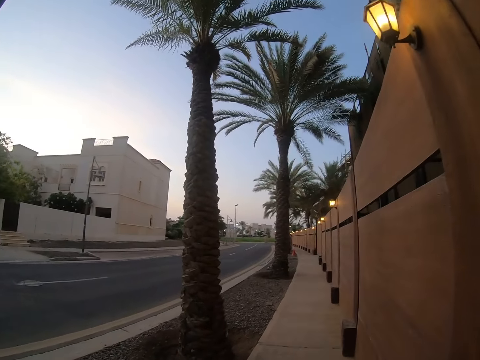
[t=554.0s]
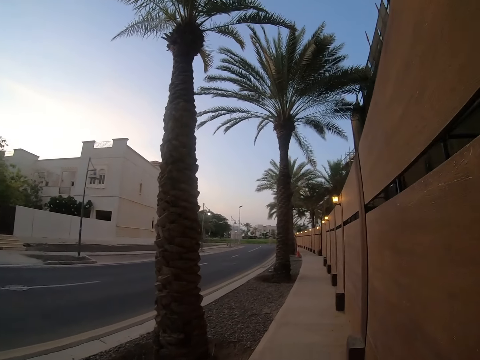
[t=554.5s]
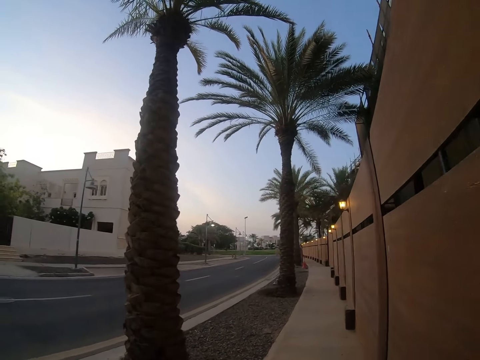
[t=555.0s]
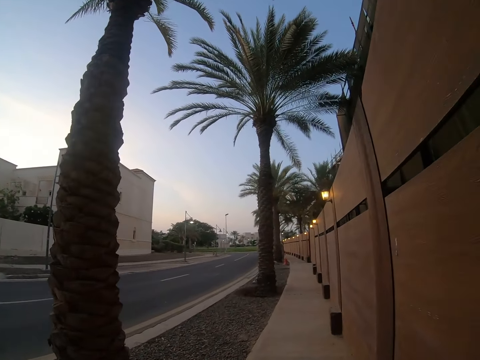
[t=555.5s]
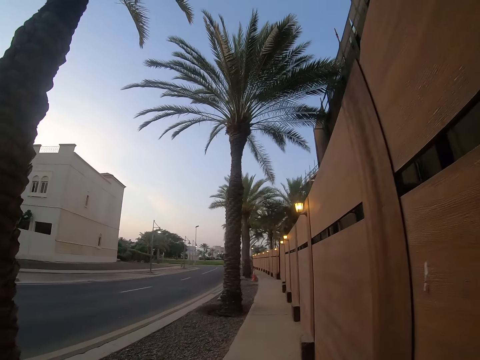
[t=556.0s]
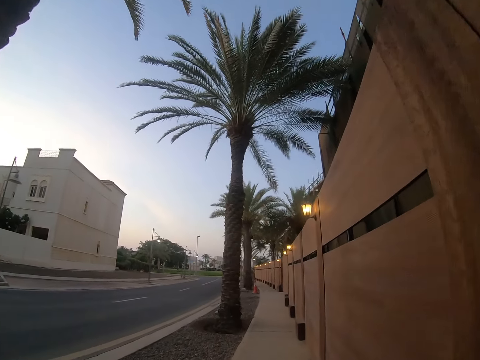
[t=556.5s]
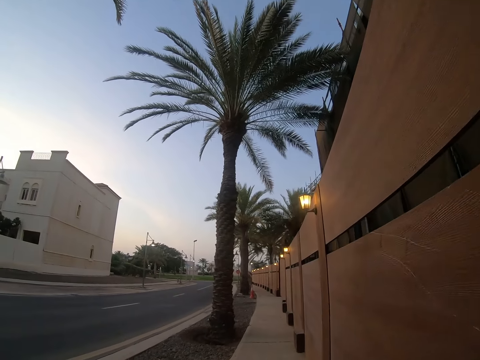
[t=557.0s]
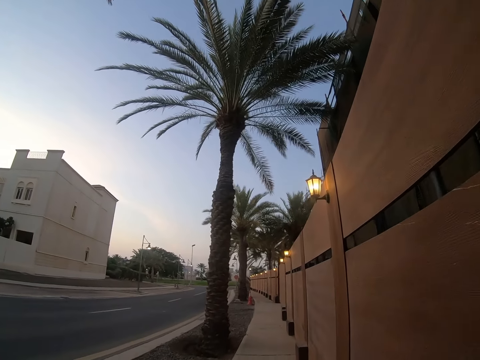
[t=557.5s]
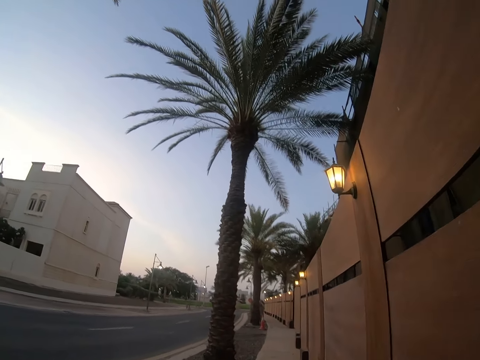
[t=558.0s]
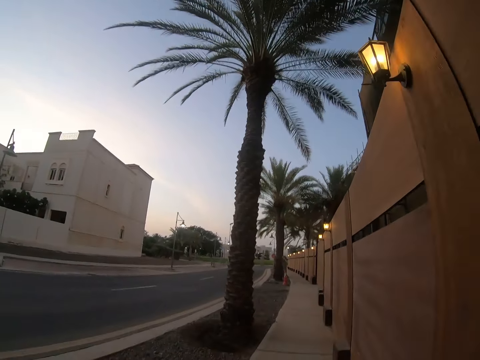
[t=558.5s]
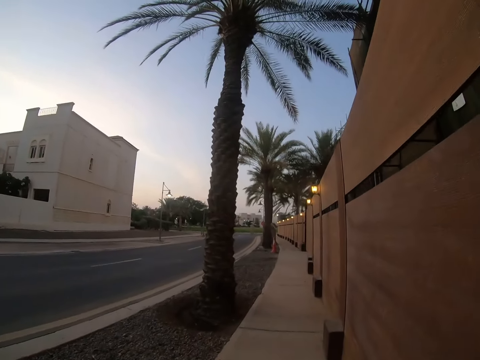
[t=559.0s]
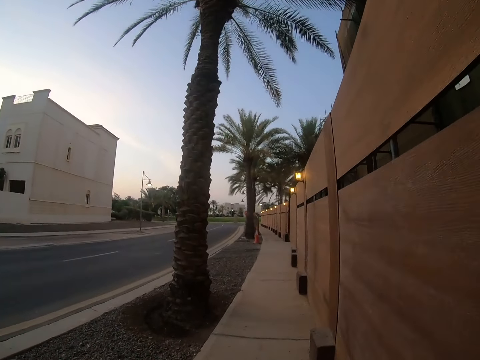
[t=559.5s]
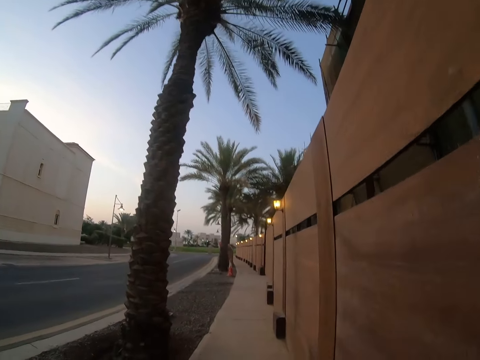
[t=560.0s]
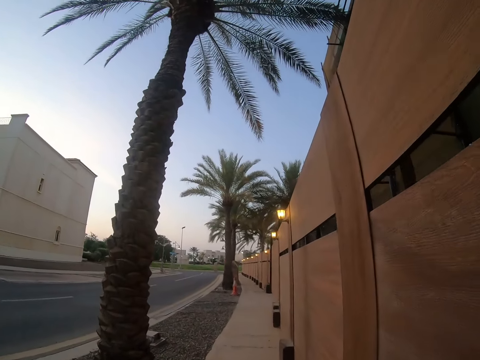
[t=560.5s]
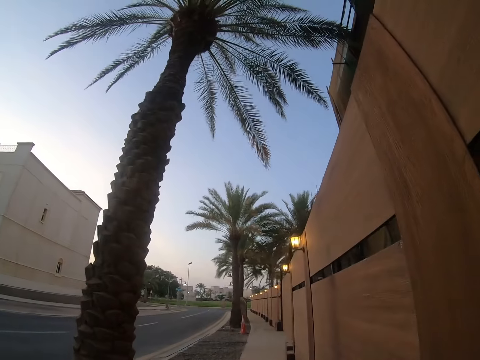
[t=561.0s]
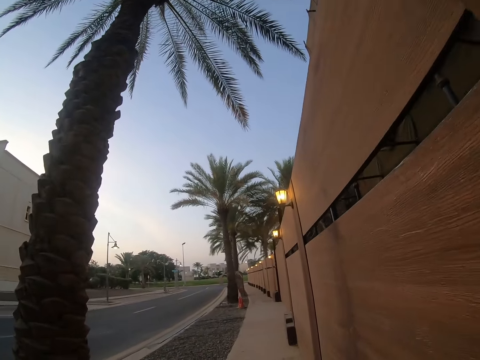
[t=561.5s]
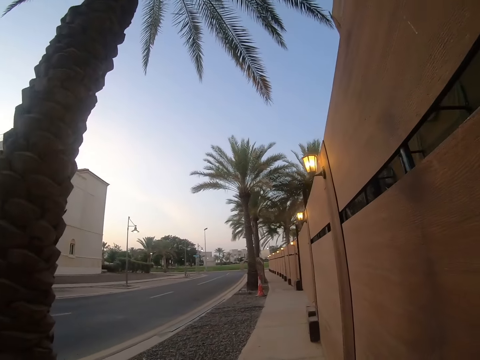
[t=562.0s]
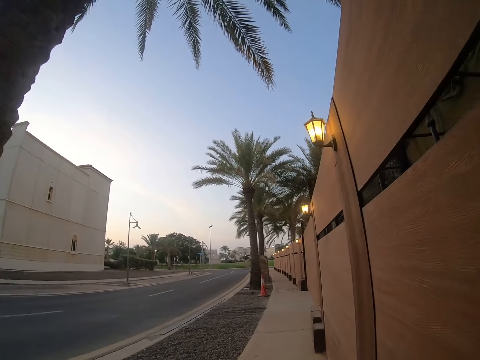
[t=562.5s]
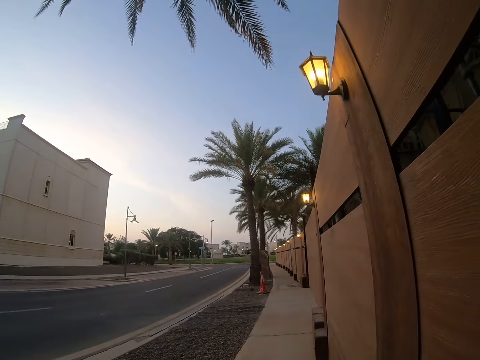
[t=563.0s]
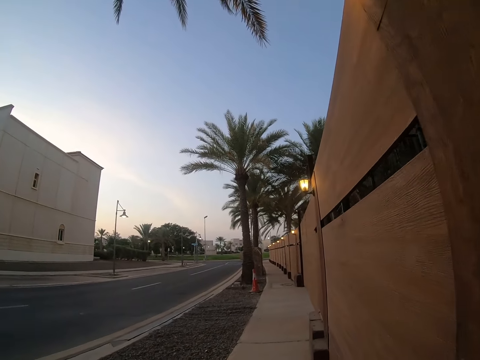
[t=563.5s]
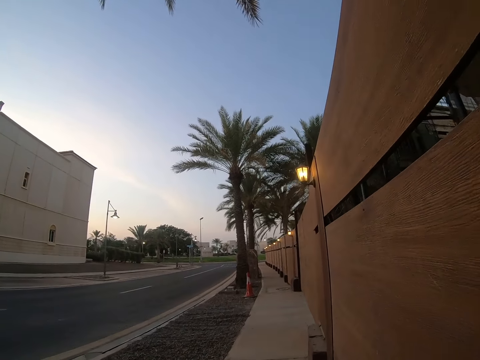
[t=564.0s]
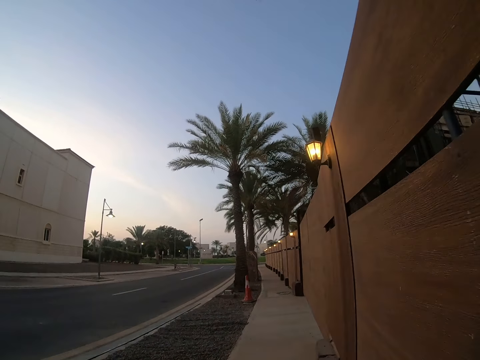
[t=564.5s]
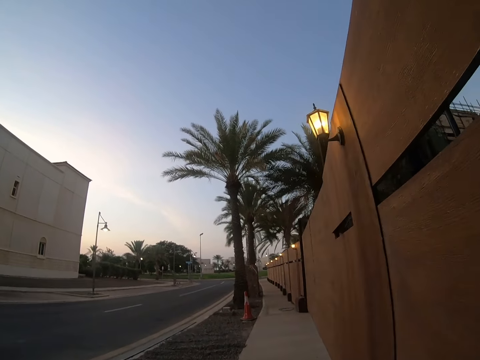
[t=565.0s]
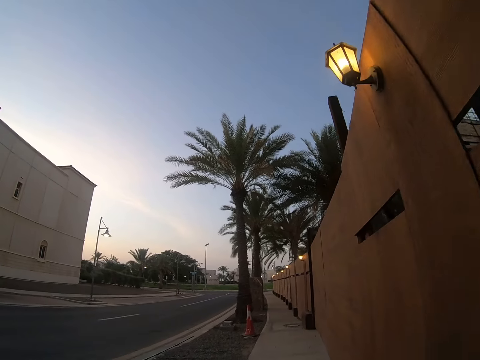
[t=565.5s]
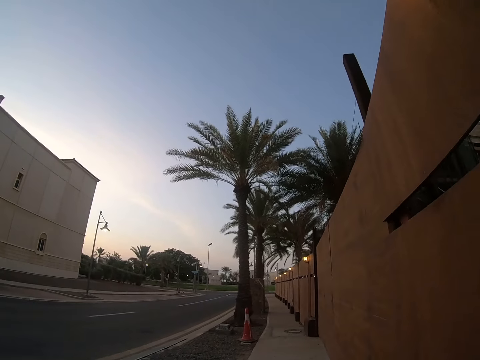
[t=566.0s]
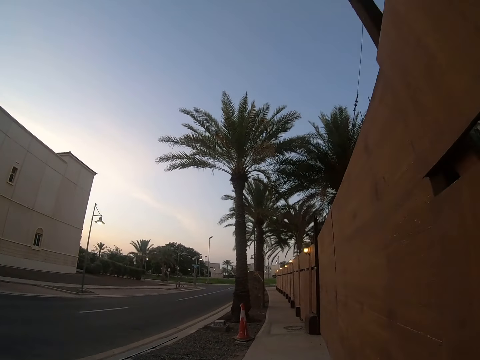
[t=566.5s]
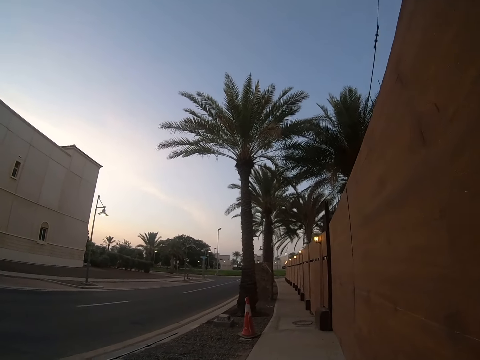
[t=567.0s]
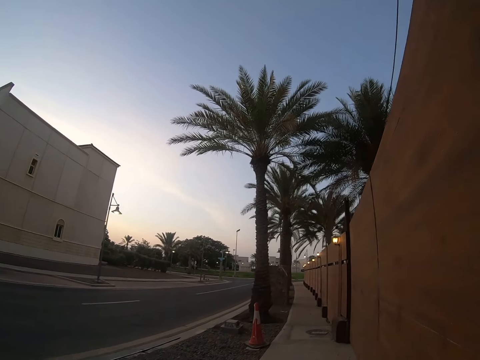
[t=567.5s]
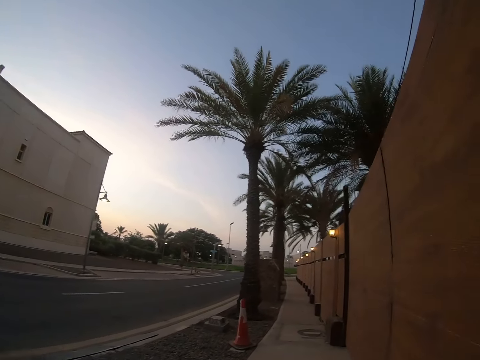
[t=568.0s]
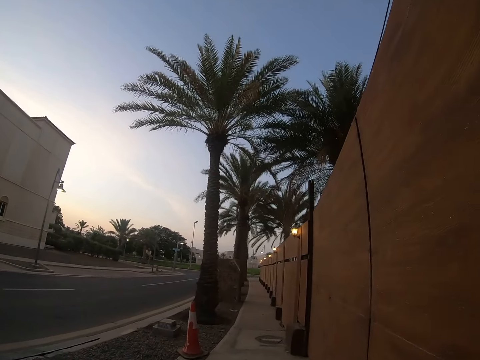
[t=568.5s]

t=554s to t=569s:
The camera wearer looks around the road. They walk on a sidewalk.

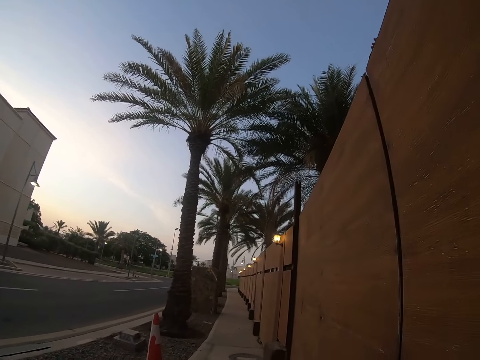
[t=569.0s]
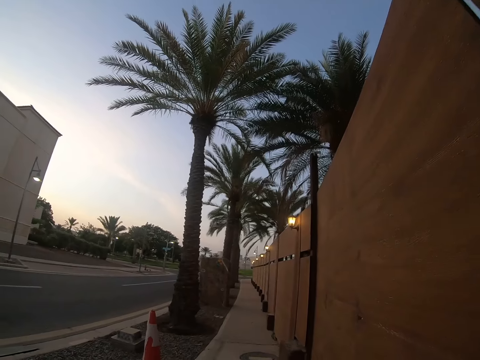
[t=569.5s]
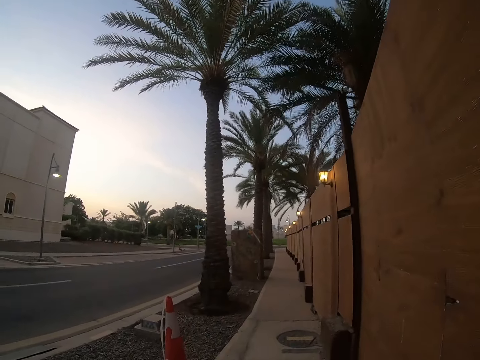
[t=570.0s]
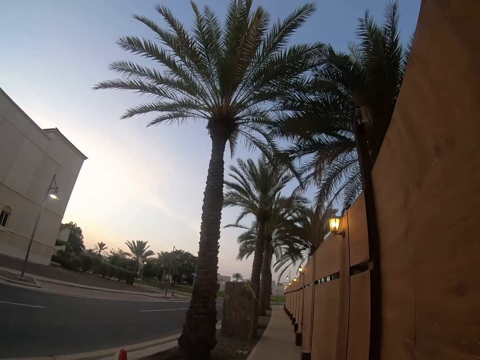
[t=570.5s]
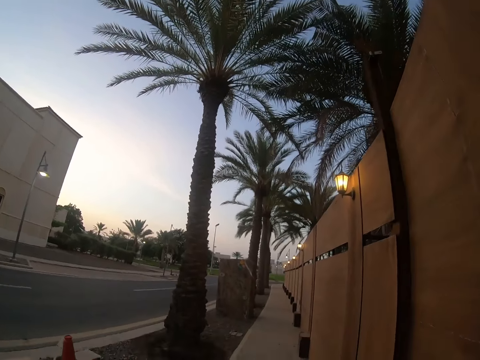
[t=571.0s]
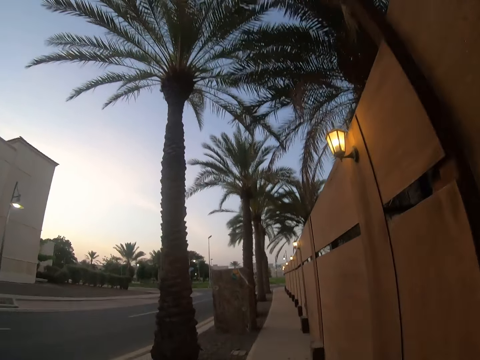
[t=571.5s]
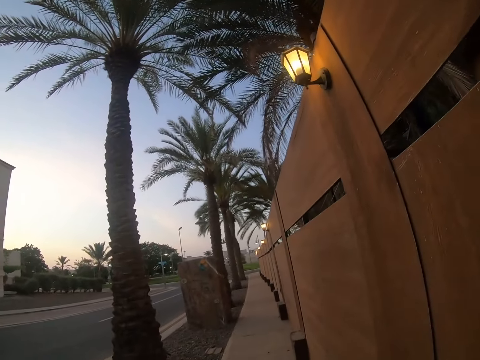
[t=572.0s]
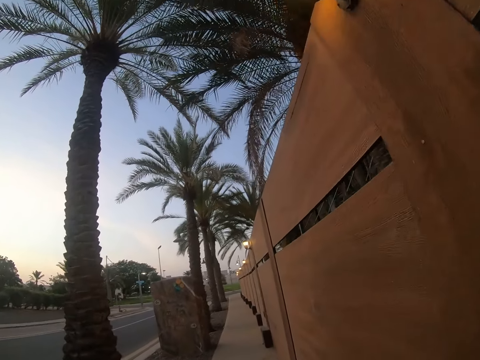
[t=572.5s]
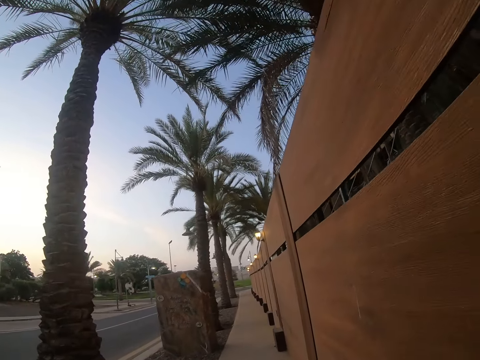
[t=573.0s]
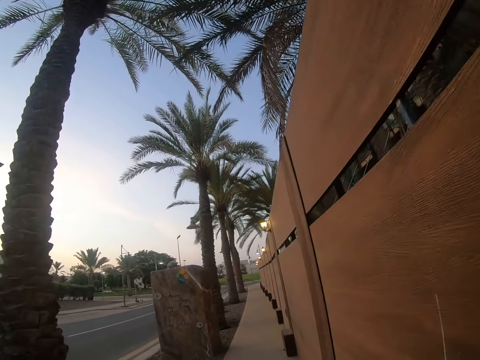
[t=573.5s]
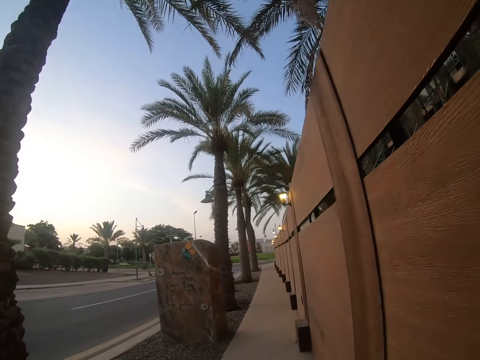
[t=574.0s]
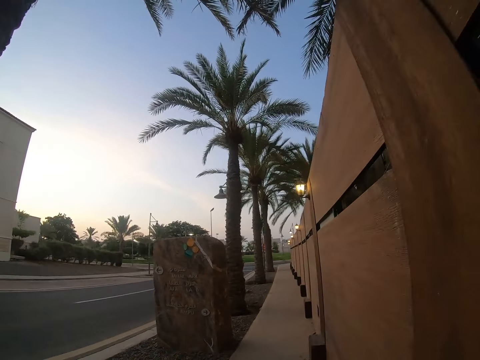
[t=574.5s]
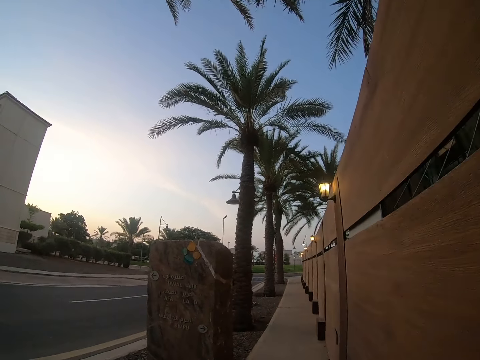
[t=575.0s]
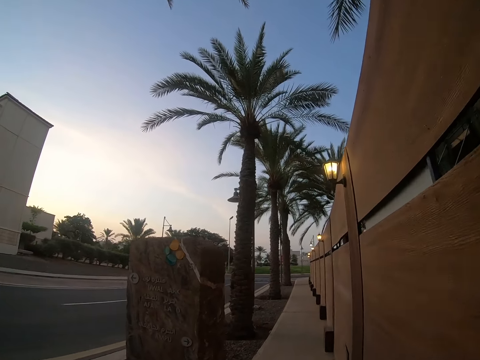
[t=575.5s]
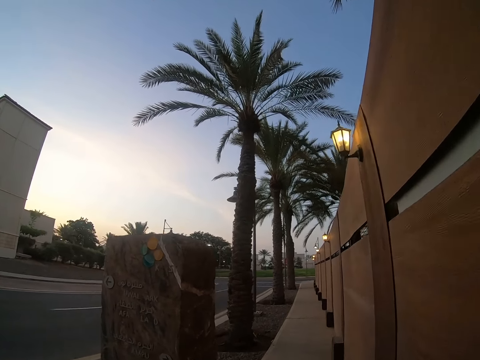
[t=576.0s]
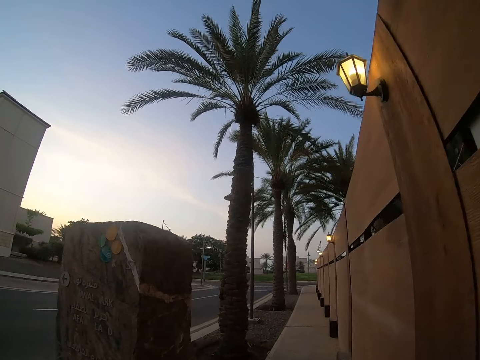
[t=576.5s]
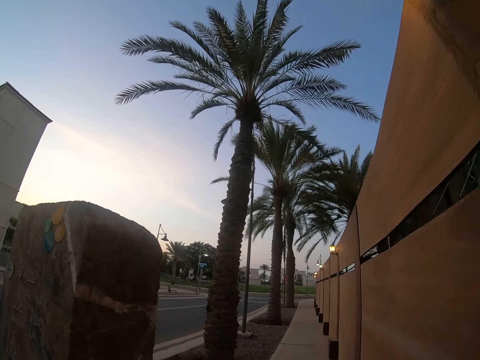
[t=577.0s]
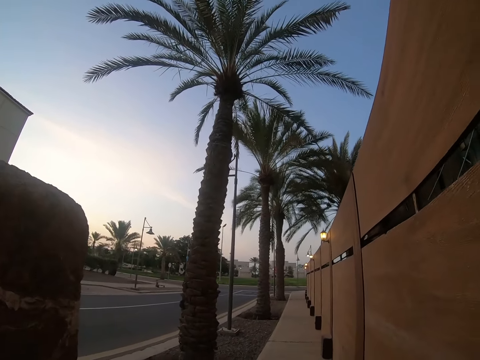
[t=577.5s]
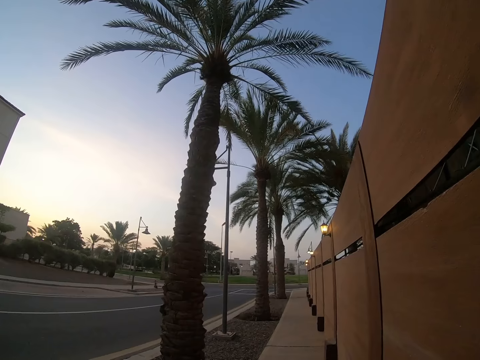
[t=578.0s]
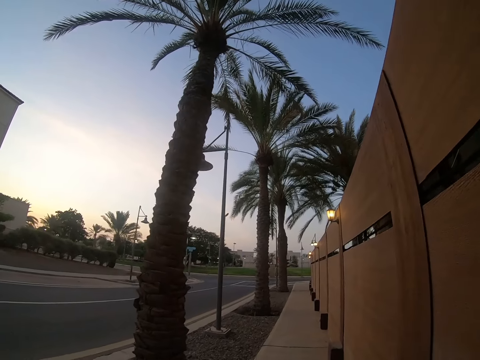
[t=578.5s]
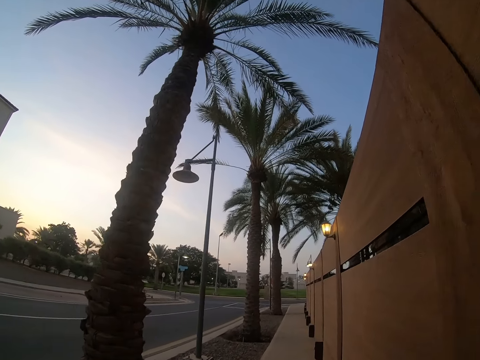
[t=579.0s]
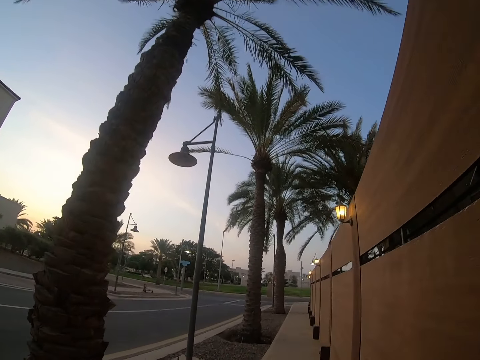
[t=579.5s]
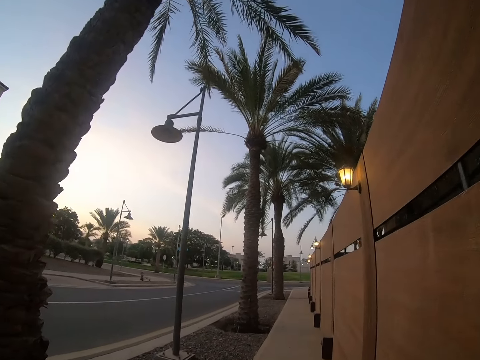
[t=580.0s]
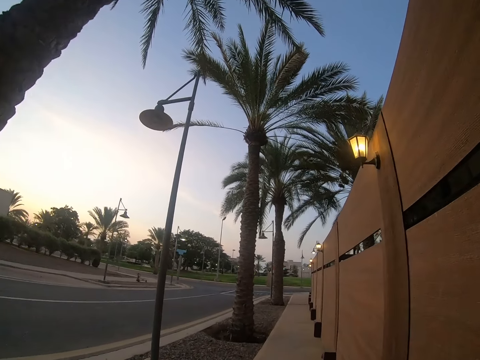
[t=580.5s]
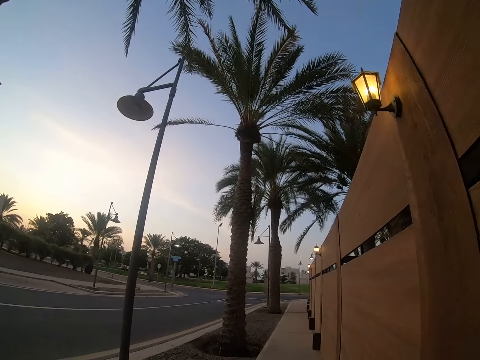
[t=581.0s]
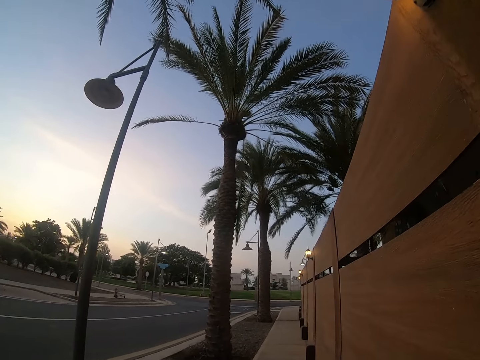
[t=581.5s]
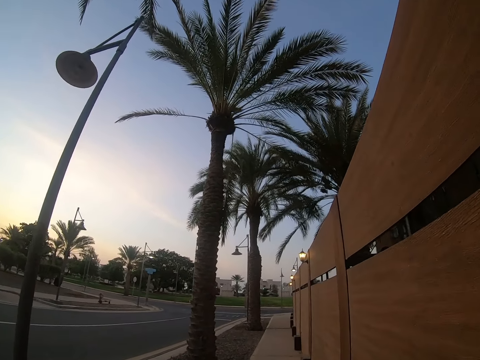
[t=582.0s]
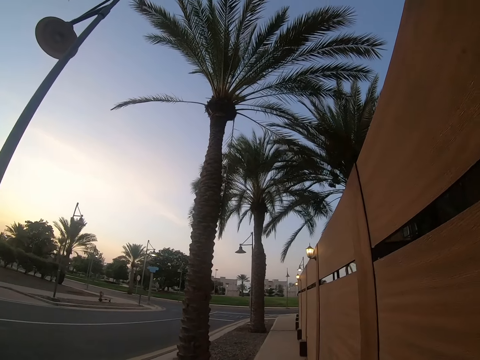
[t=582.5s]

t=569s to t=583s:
The camera wearer looks around the road. They walk on a sidewalk.
